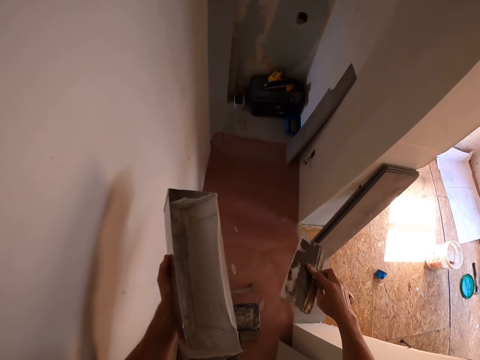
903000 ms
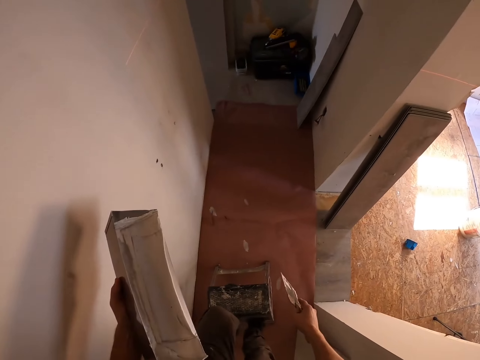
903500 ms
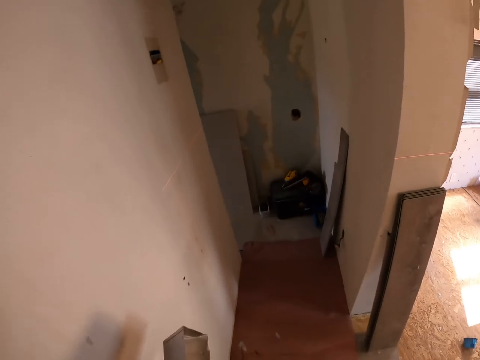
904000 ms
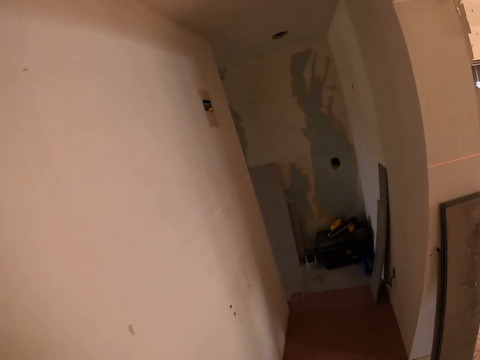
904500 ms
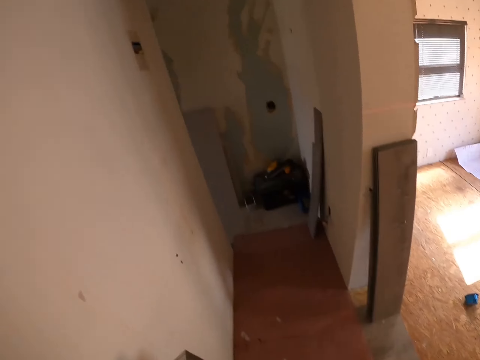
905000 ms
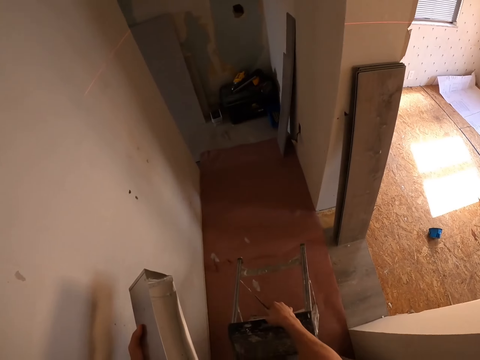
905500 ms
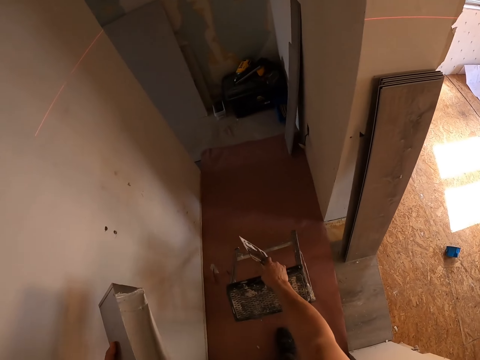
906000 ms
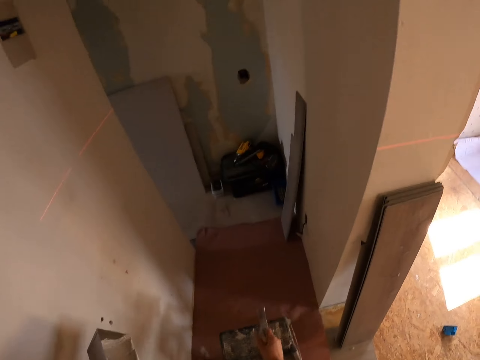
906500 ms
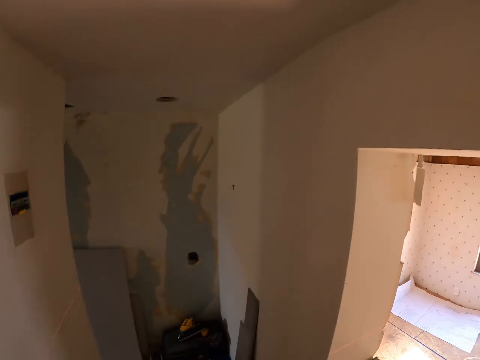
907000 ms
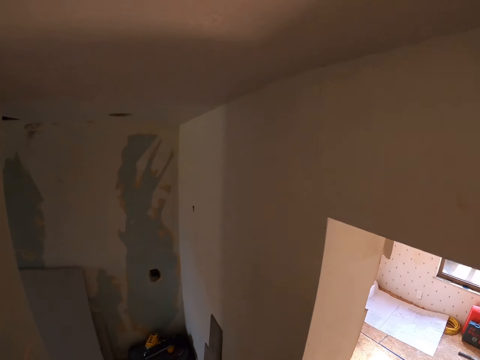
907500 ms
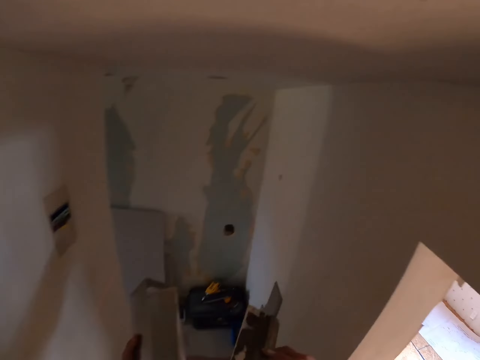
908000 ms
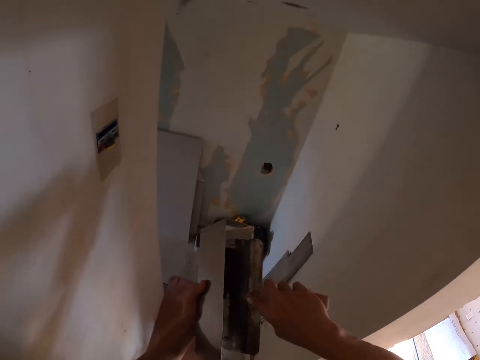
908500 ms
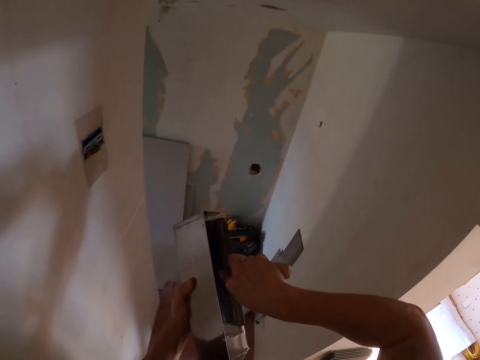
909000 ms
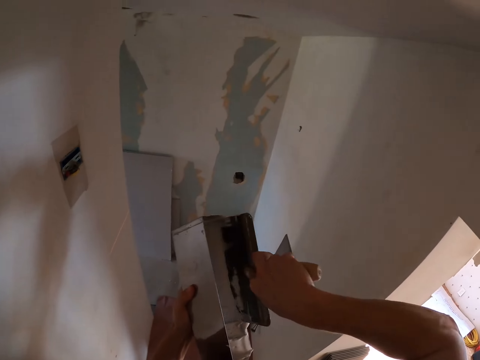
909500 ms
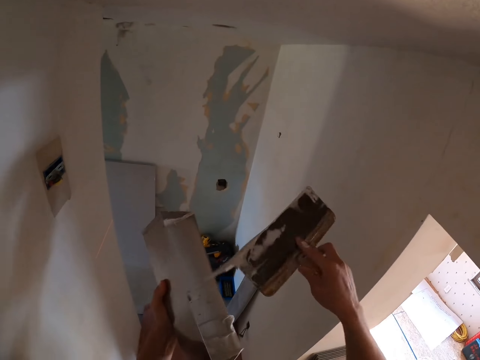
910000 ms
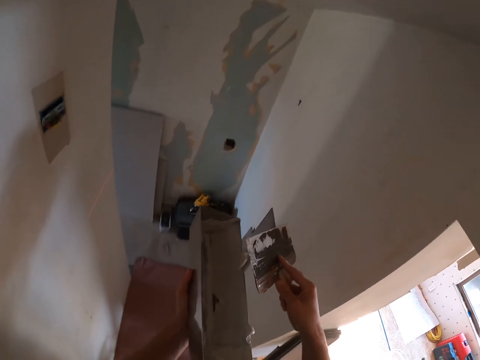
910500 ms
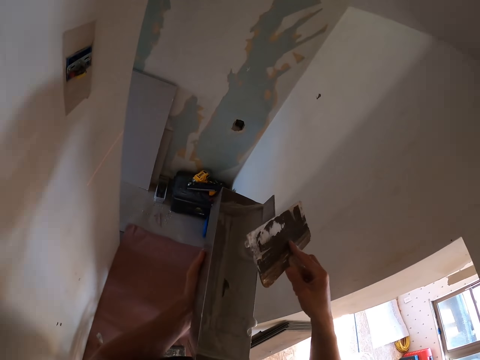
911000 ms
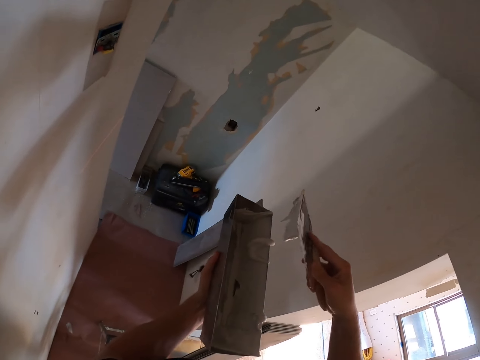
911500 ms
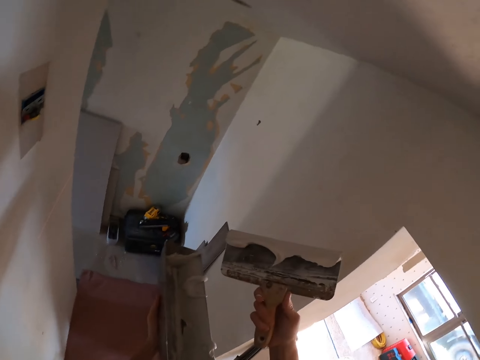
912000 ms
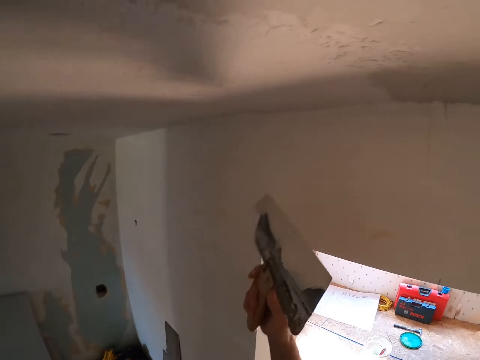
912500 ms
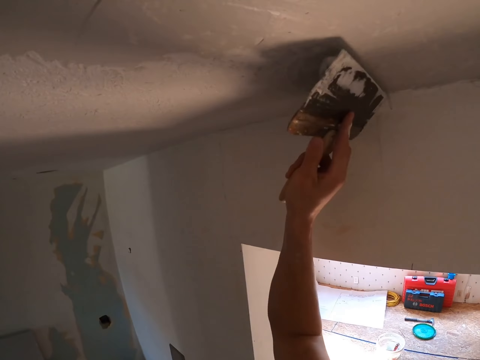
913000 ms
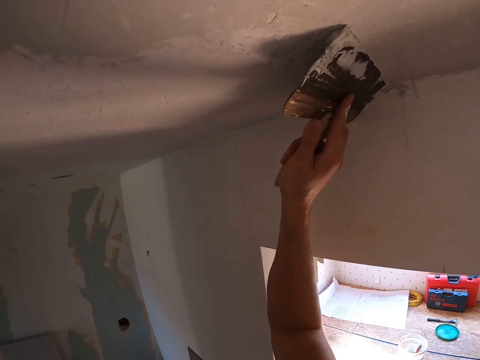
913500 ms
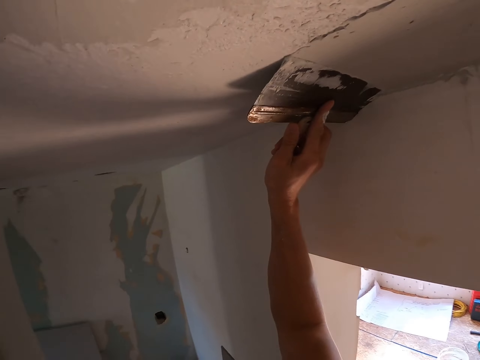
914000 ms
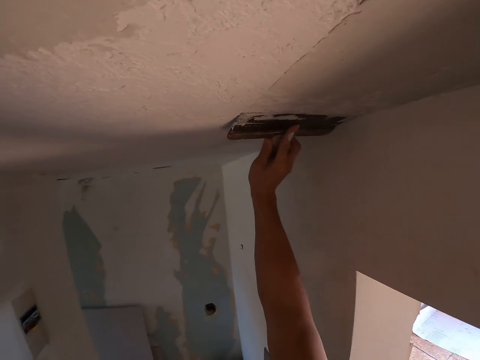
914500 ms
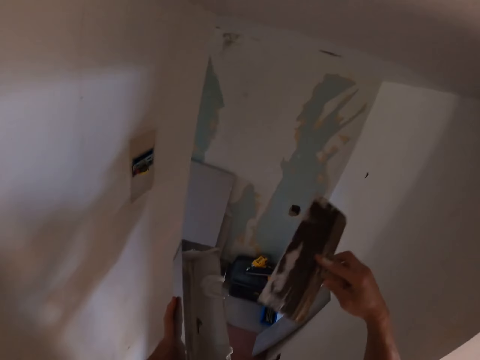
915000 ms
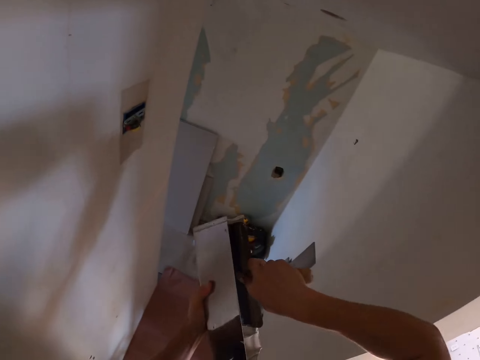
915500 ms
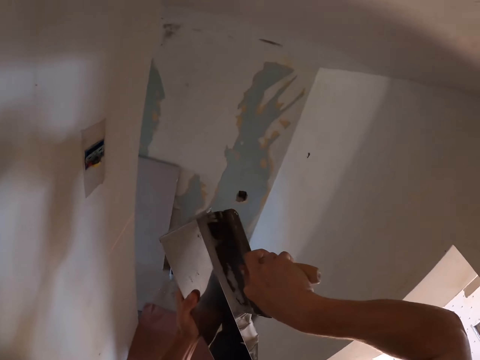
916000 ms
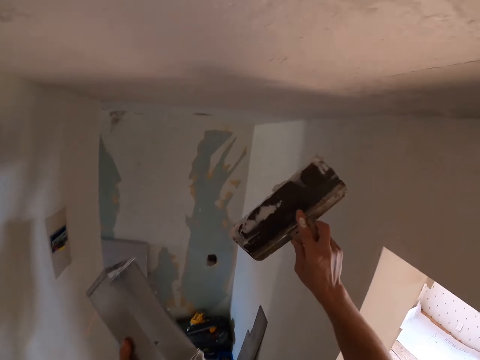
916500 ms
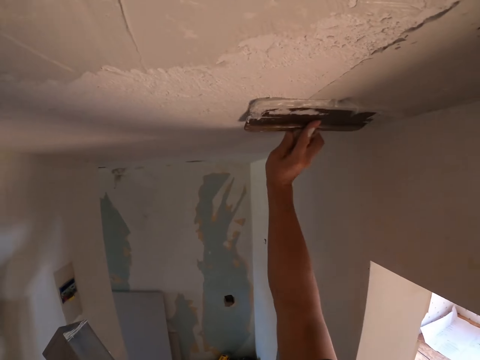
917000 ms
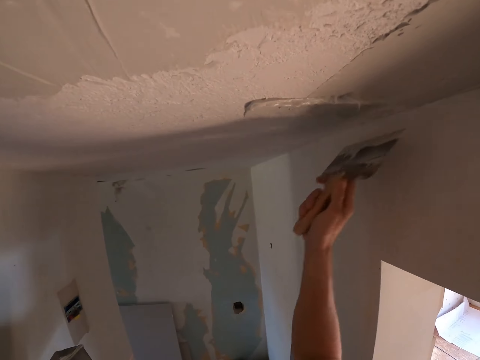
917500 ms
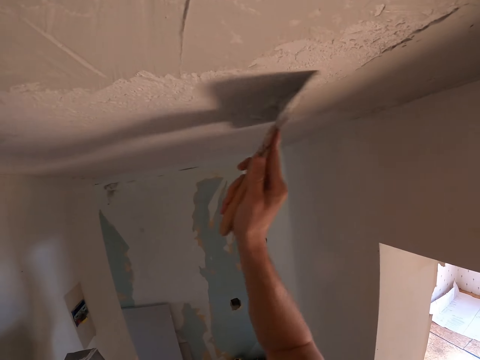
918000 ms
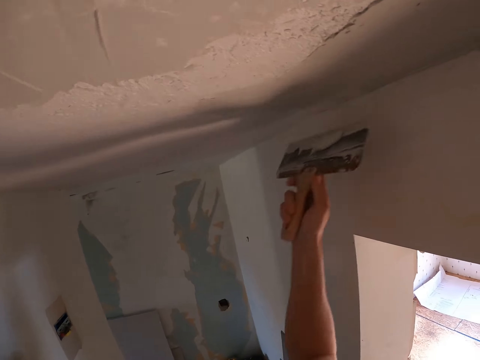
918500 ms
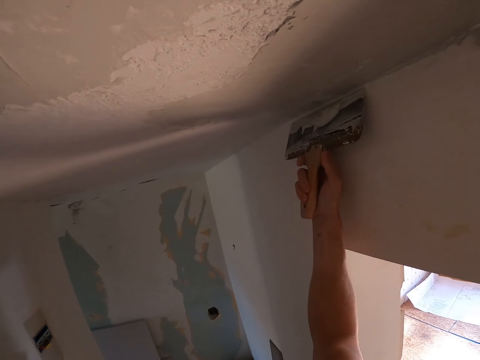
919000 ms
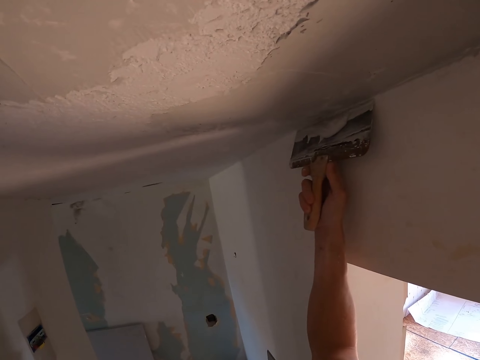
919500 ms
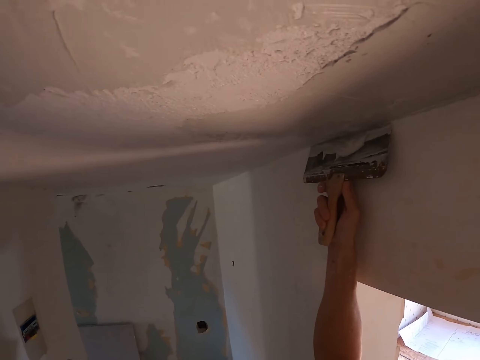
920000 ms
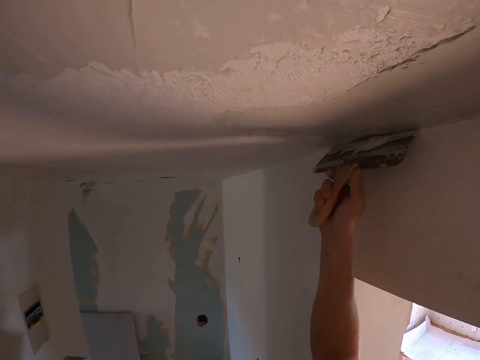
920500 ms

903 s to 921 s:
The camera wearer removes the excess paint from the paint scraper. They move the stool or ladder. They dip the scraper into the paint can. They remove the wall putty from the bucket. They hold the steel scraper. They paint the ceiling. They dip the scraper into the paint can. They paint the ceiling.

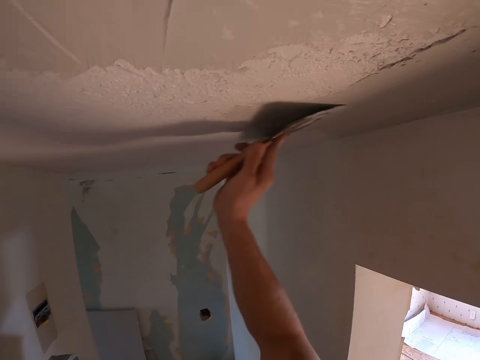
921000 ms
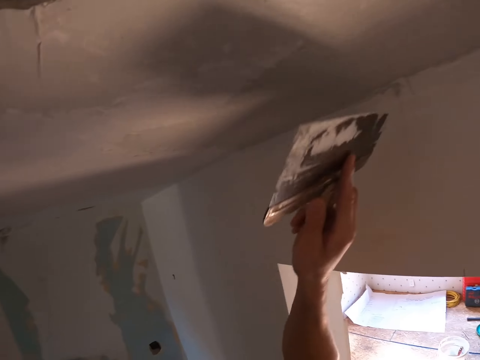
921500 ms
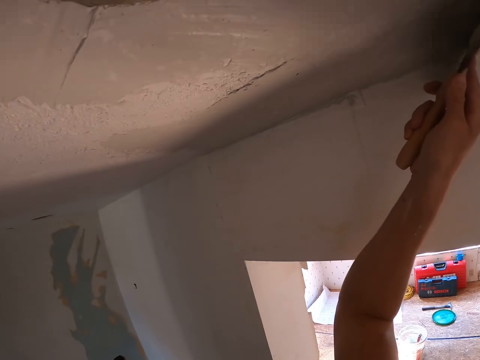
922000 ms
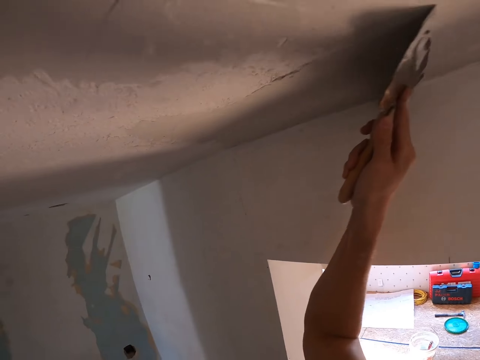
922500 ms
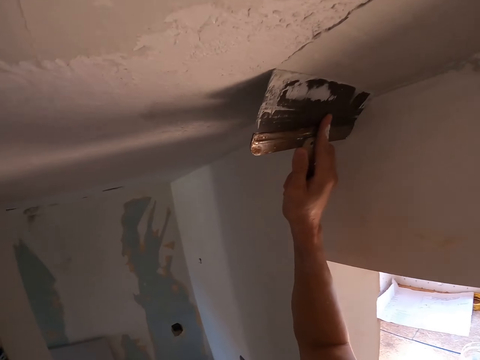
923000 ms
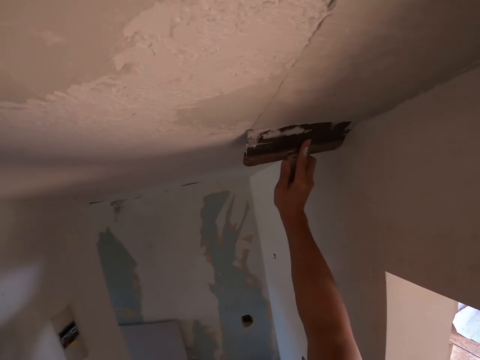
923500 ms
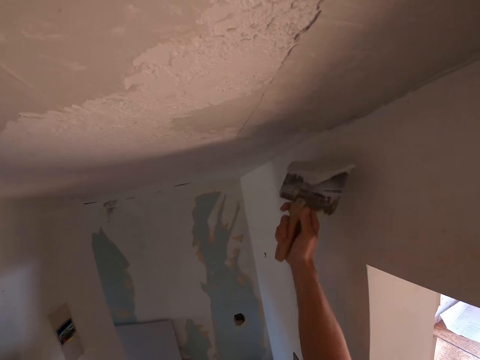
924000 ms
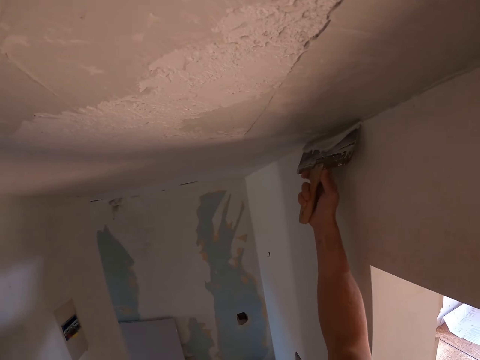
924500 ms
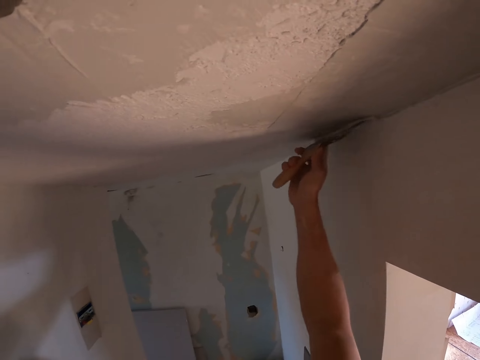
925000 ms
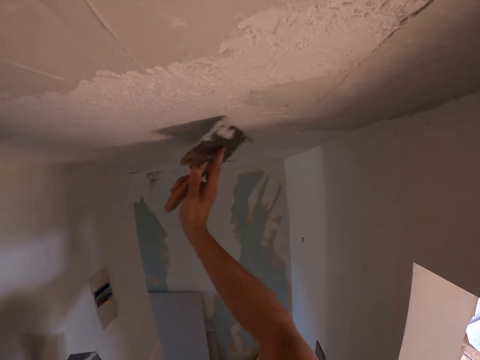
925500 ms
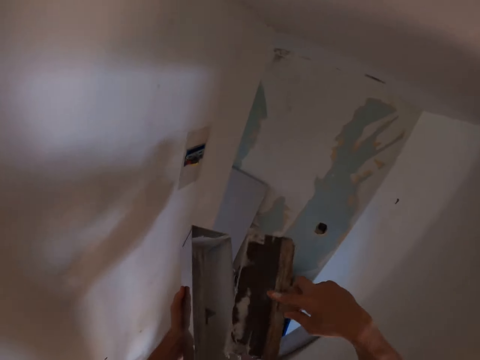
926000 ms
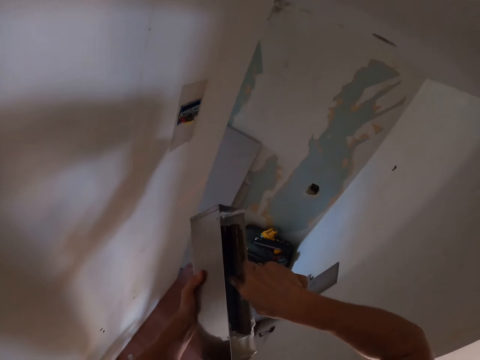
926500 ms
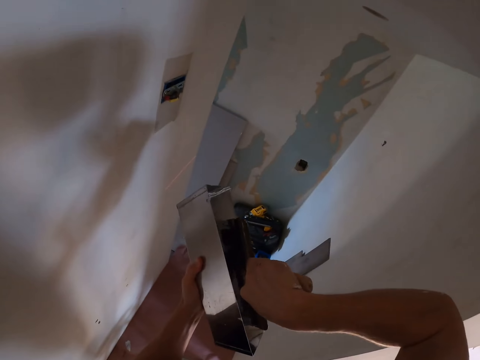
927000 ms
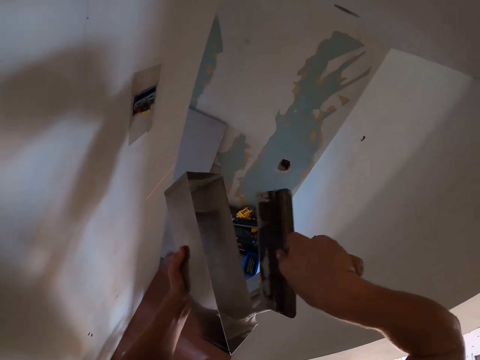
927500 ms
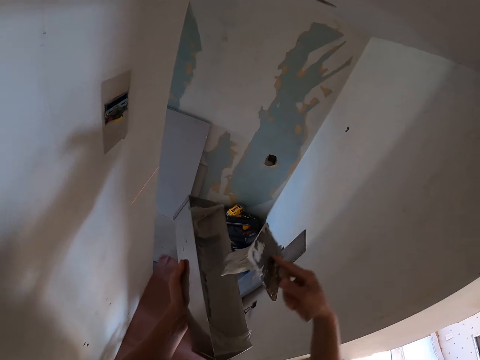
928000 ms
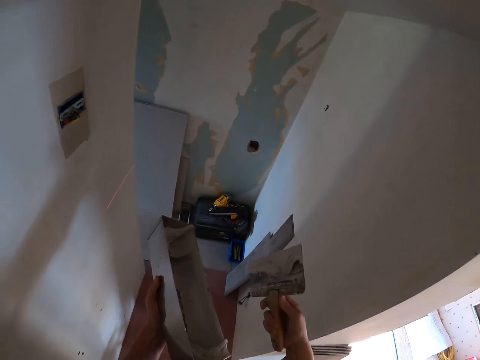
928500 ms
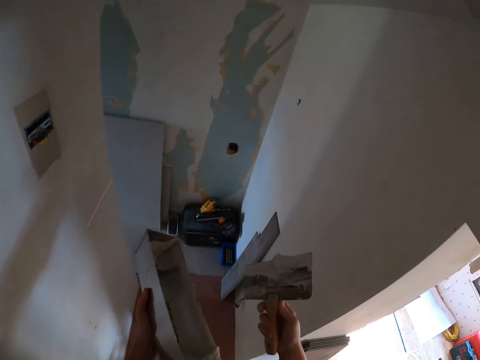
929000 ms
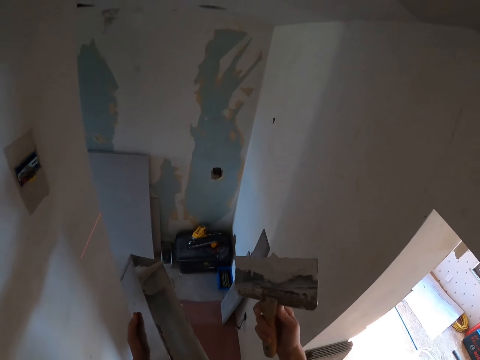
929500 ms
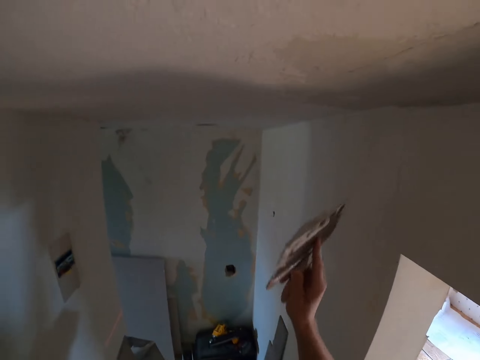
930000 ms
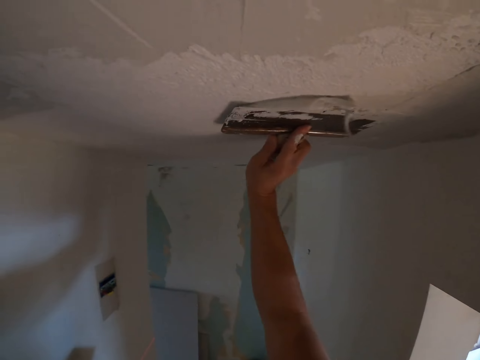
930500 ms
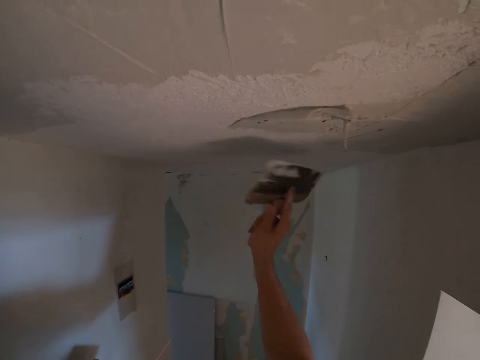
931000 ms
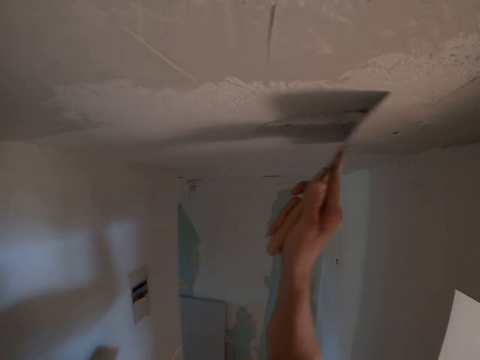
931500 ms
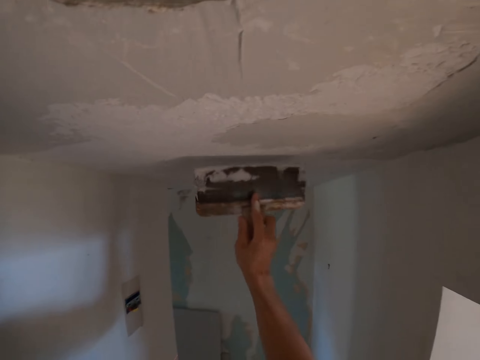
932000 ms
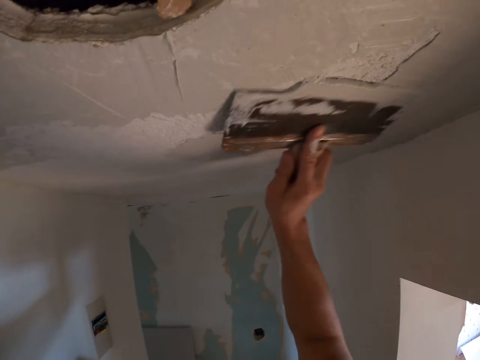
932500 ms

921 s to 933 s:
The camera wearer dips the scraper into the paint can. They remove the wall putty with the scraper. They paint the ceiling.
